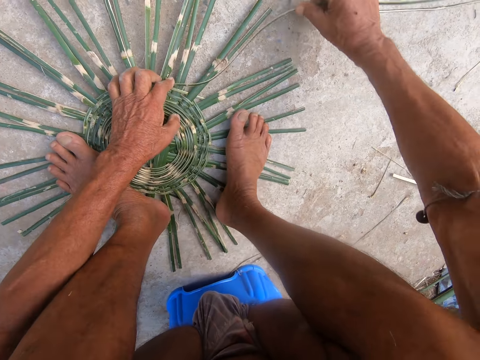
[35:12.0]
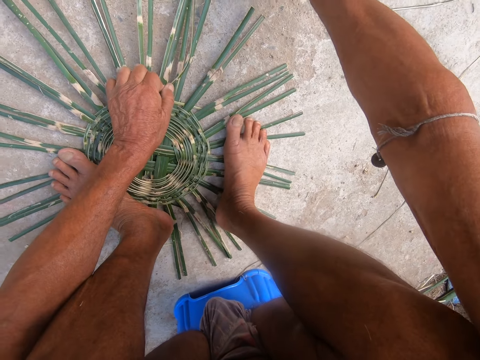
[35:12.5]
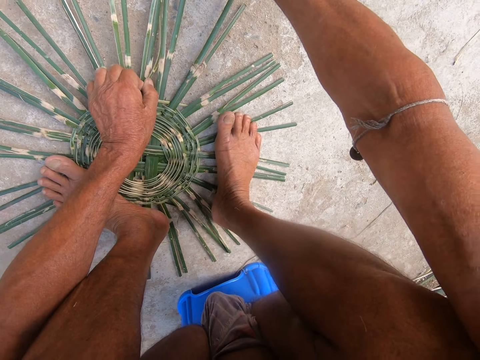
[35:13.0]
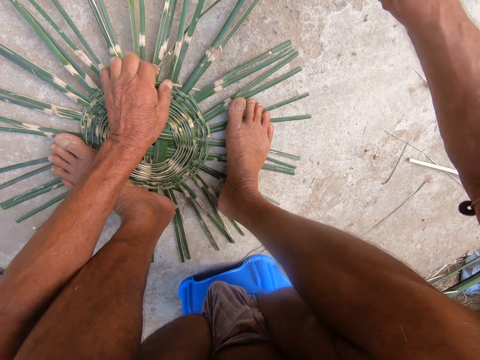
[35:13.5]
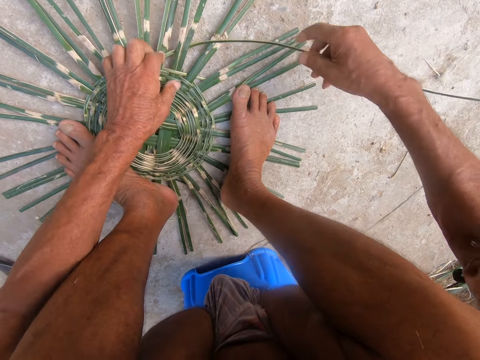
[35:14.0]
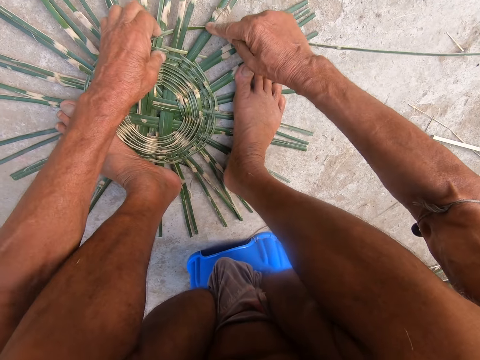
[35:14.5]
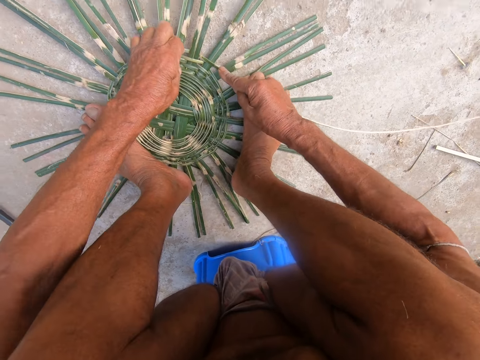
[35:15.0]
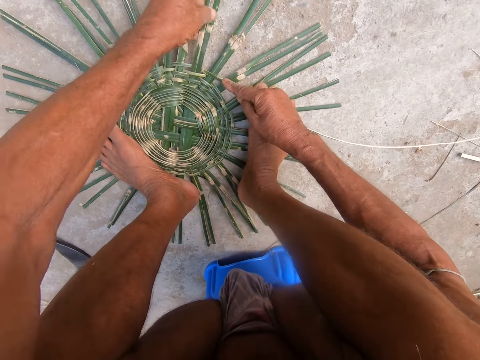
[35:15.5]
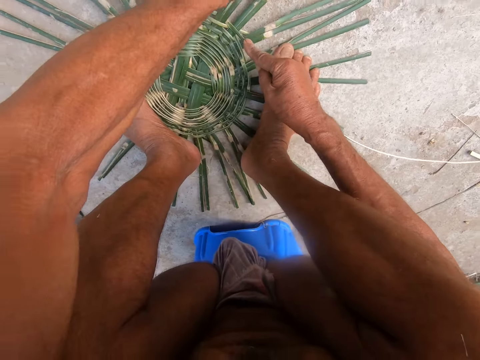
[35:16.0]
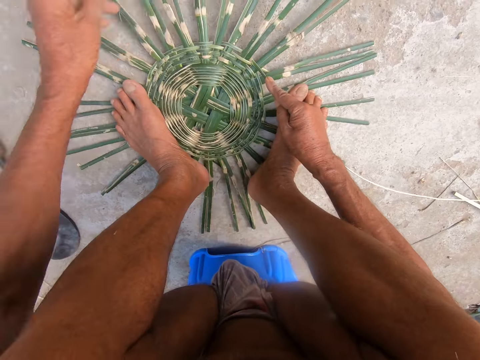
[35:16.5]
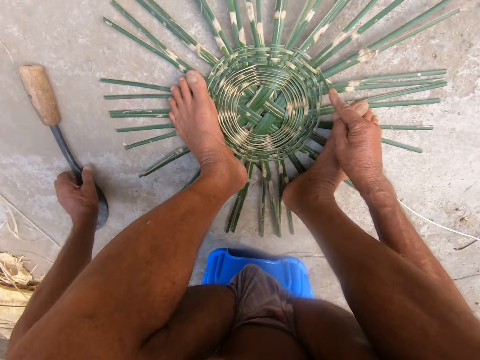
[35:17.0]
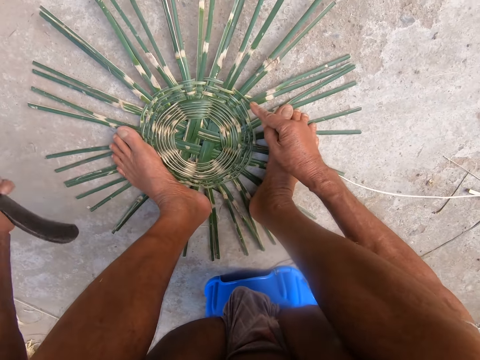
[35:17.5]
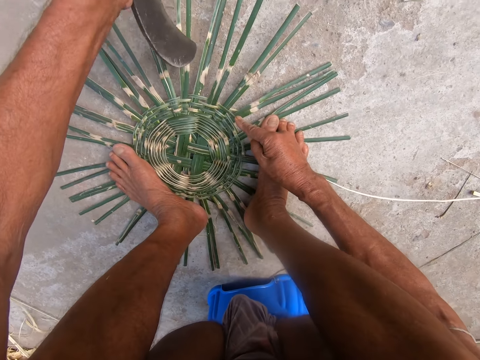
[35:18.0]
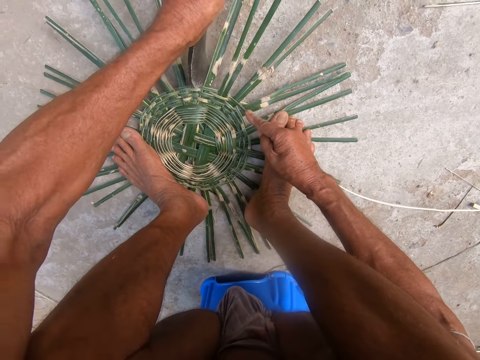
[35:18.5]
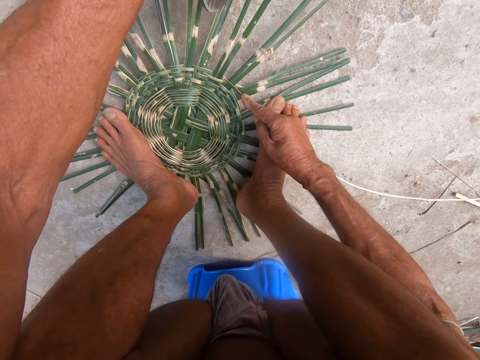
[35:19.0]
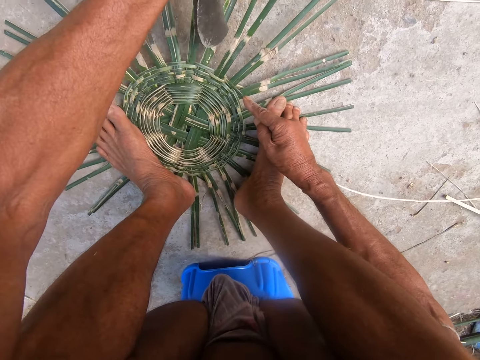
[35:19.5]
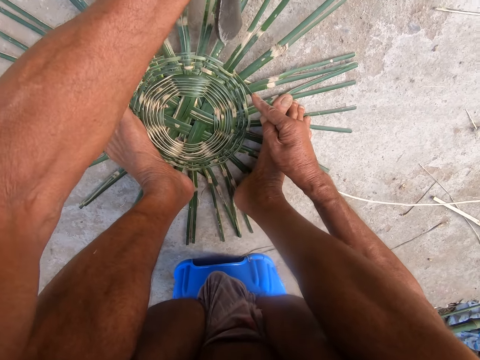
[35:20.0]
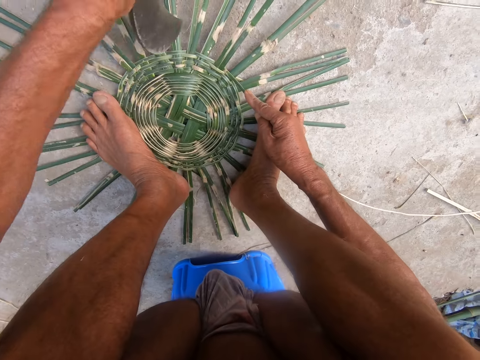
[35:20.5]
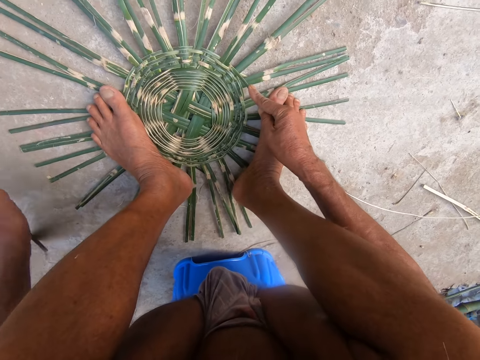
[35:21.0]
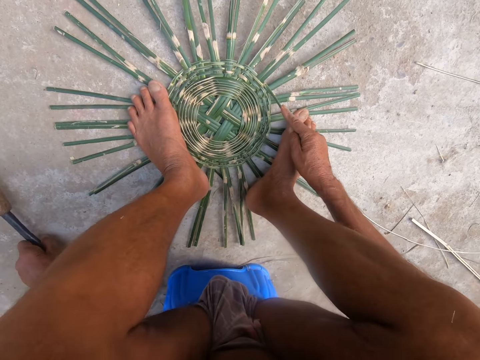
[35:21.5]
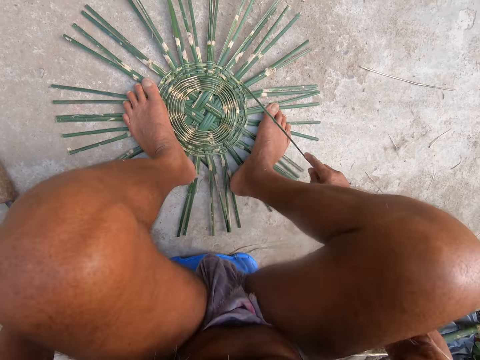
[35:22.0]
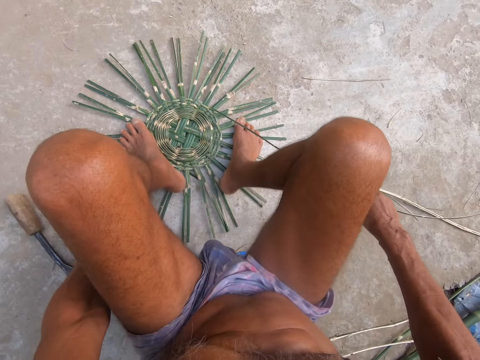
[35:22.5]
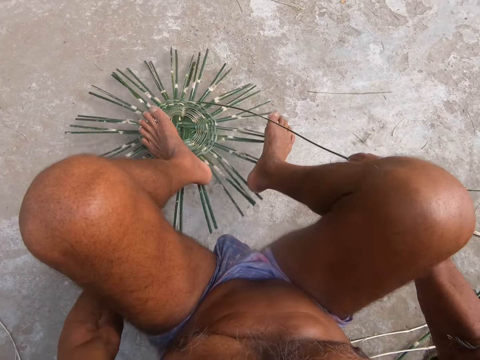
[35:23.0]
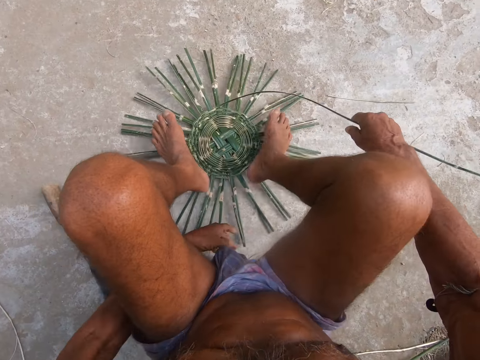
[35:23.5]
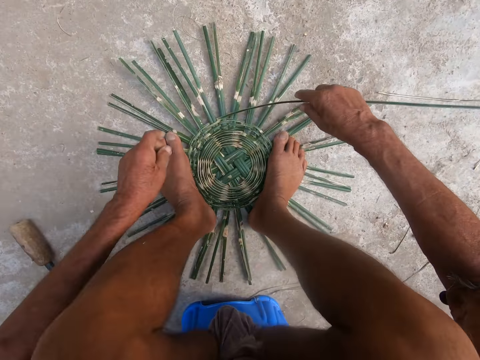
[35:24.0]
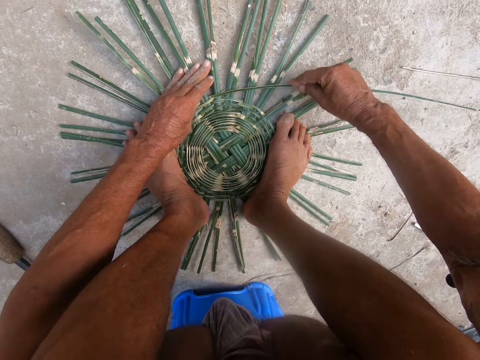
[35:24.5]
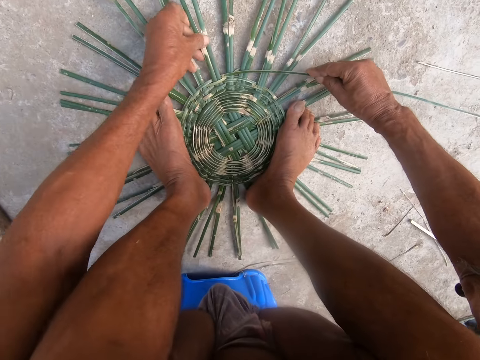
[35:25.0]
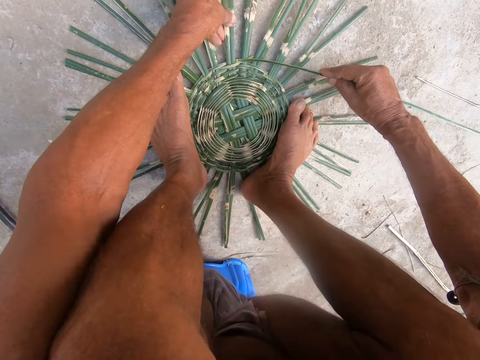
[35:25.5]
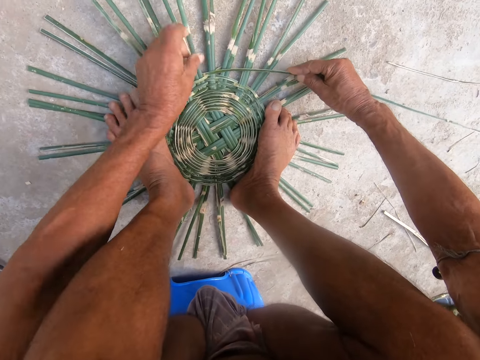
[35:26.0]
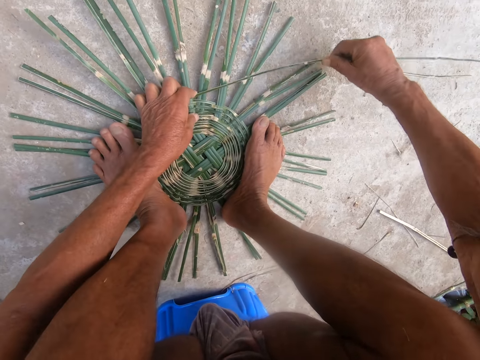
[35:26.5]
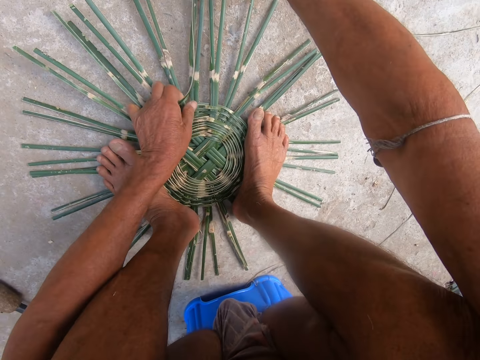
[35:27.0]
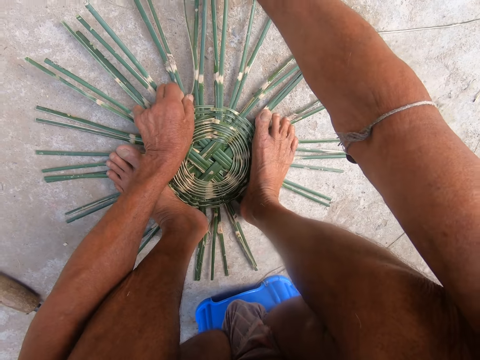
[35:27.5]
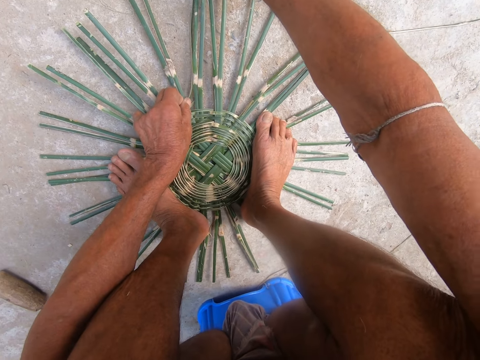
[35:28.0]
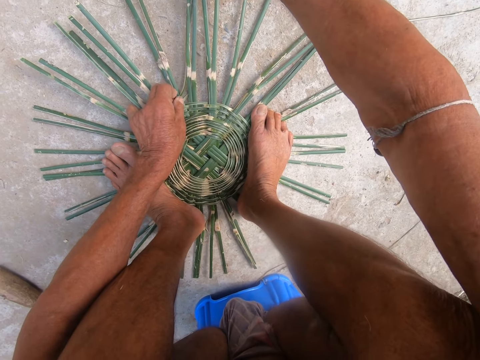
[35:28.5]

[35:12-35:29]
The camera wearer weaves the basket with the bamboo strip in both hands. He picks up the scraper from the ground with his left hand. He hits the basket with the scraper in his left hand. He cuts sisal. He drops the scraper on the ground with his left hand. He turns the basket on the ground with both hands. He presses the bamboo strip on the ground with his left hand. He weaves the basket with the bamboo strip in both hands.

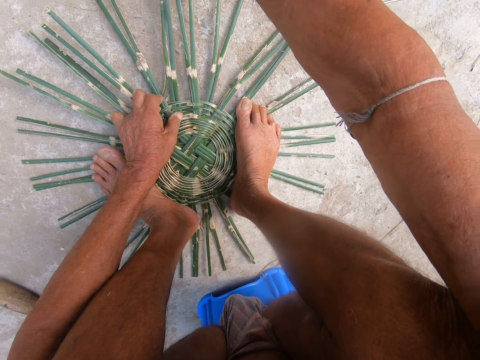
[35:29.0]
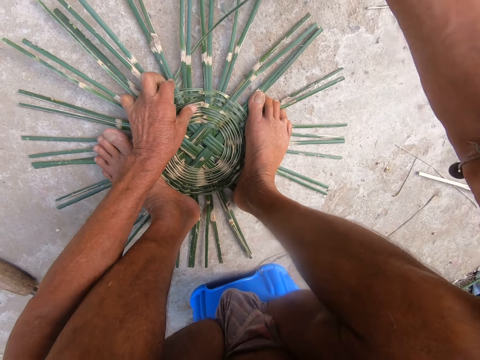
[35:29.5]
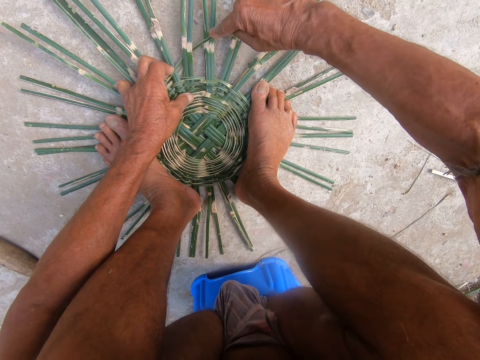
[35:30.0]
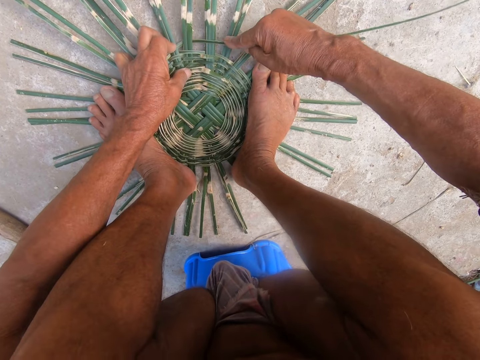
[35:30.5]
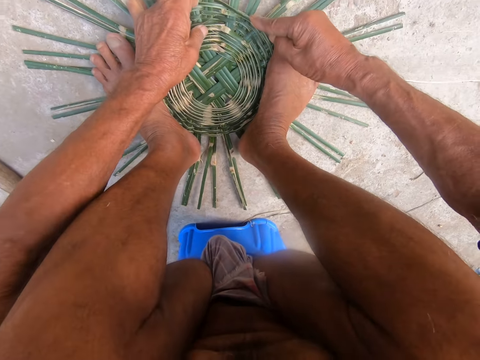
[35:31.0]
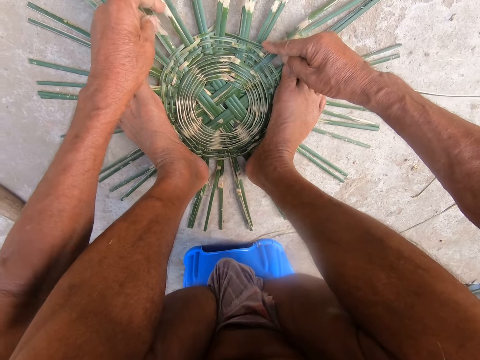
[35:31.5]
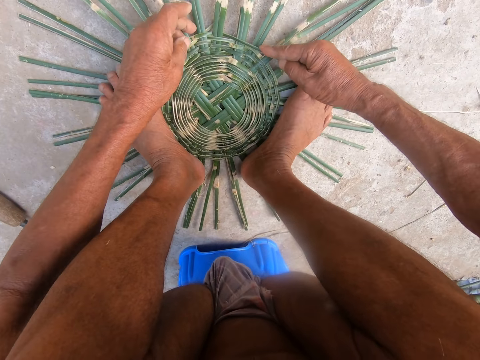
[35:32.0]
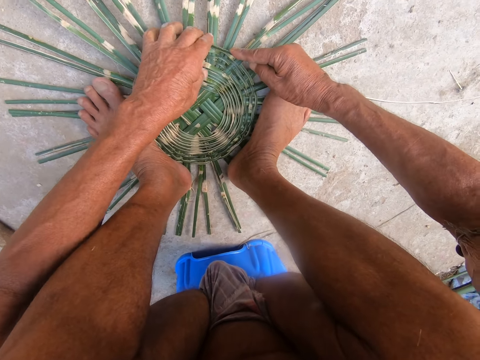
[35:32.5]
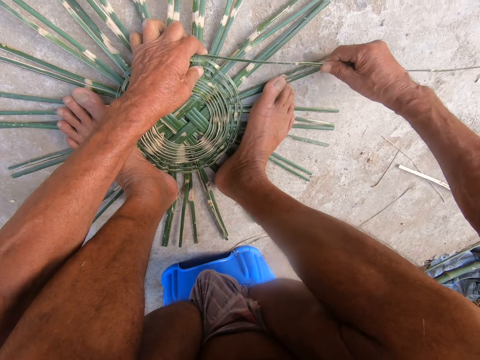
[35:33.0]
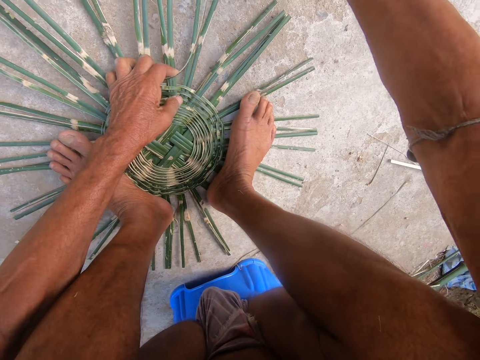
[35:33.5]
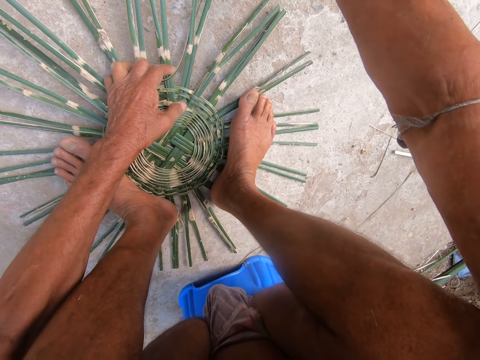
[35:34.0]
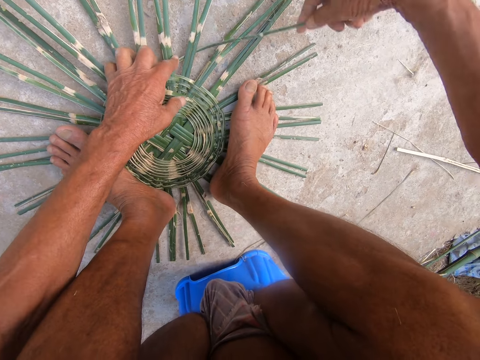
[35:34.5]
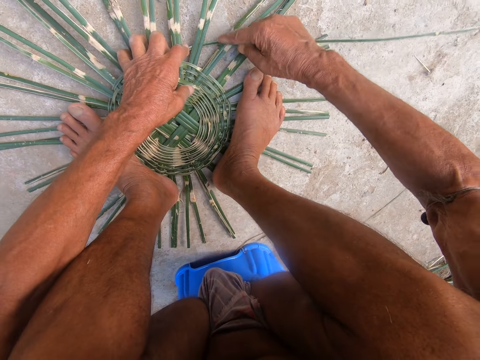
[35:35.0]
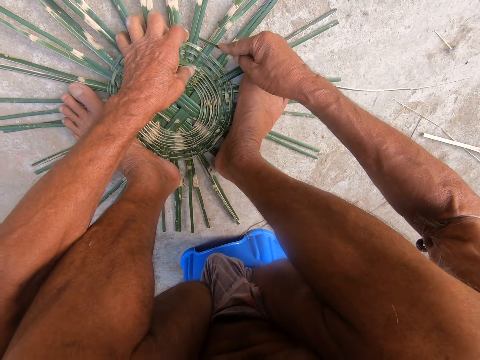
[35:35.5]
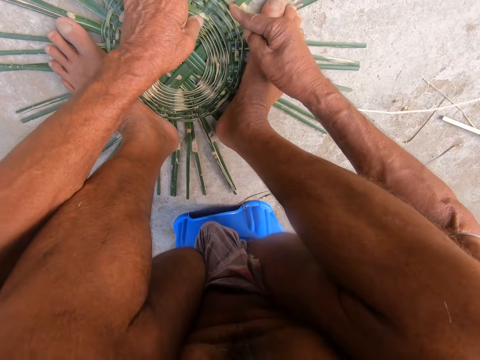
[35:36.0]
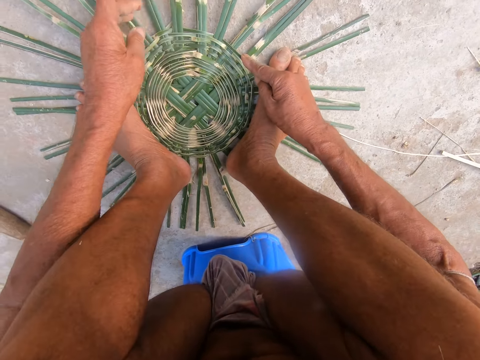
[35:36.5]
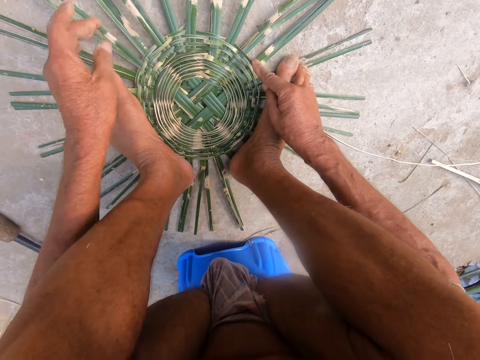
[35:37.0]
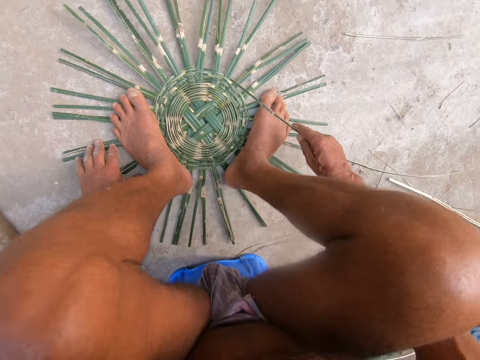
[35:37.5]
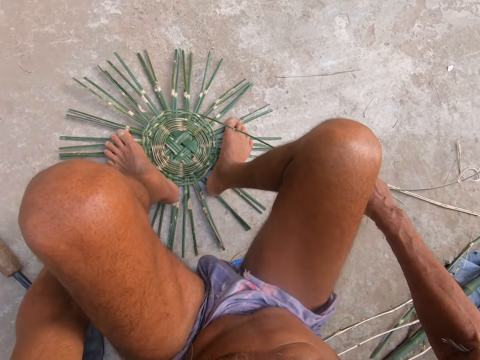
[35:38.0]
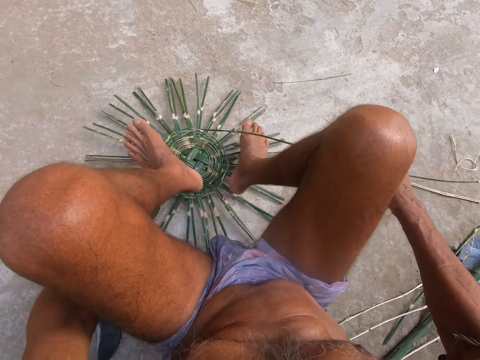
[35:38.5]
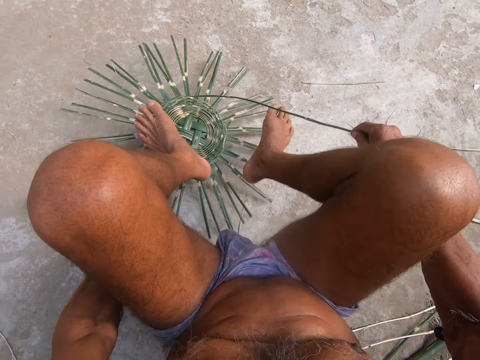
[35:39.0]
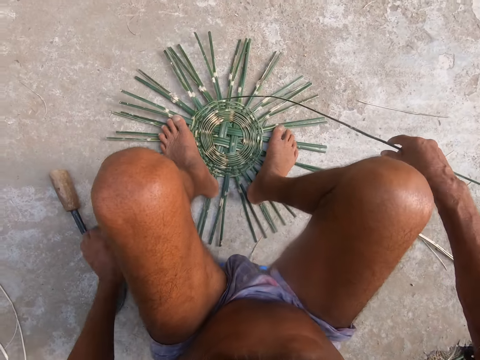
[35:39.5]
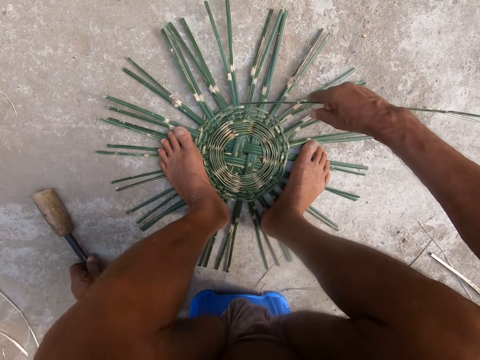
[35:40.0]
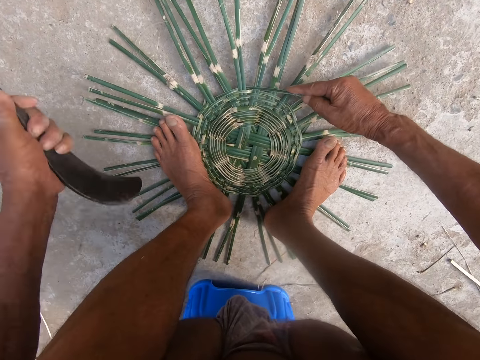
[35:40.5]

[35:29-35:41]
The camera wearer turns the basket on the ground with both hands. He picks up the scraper from the ground with his left hand.
